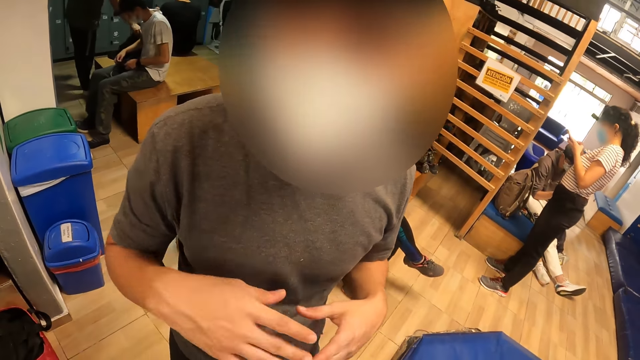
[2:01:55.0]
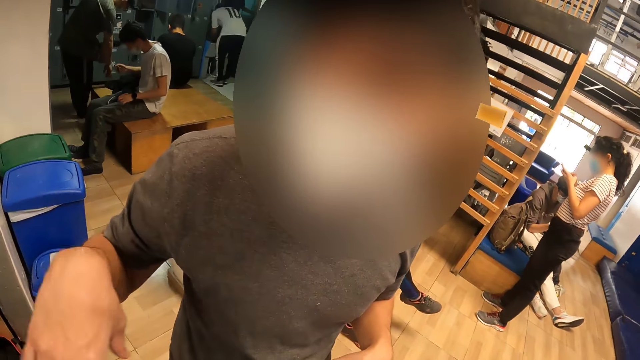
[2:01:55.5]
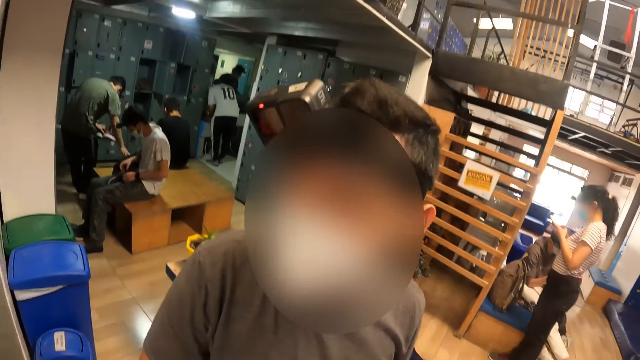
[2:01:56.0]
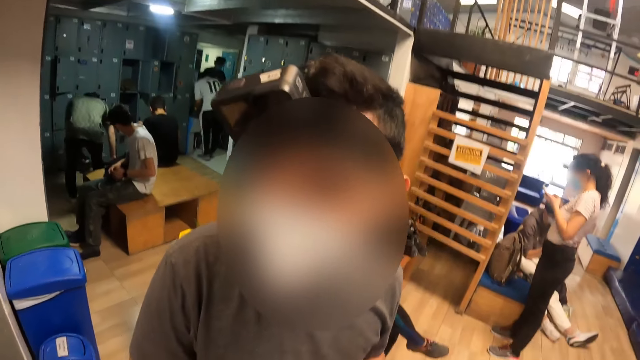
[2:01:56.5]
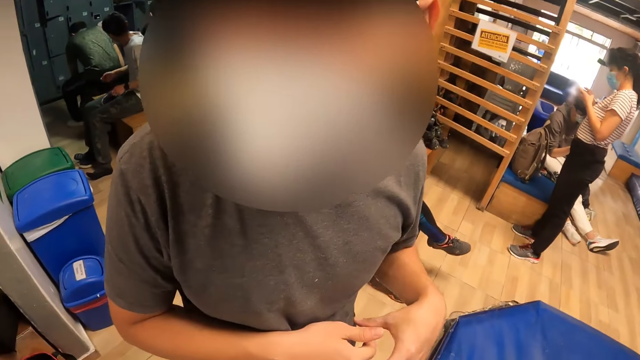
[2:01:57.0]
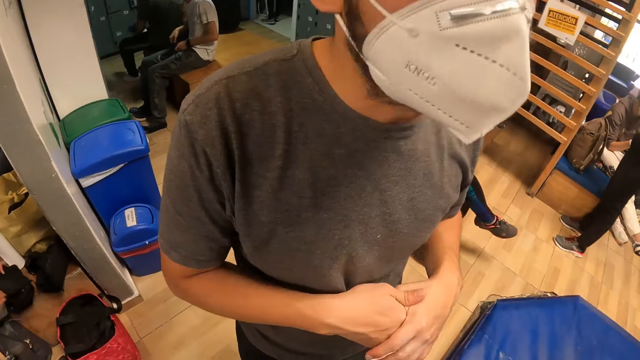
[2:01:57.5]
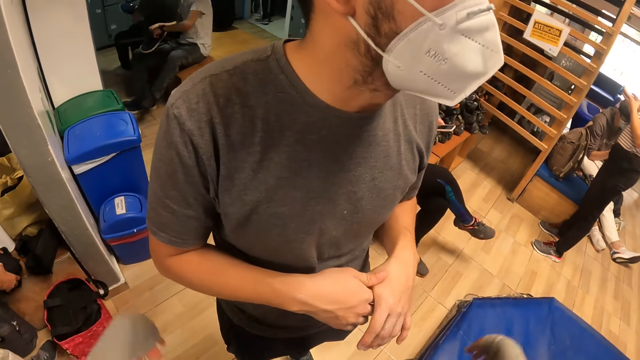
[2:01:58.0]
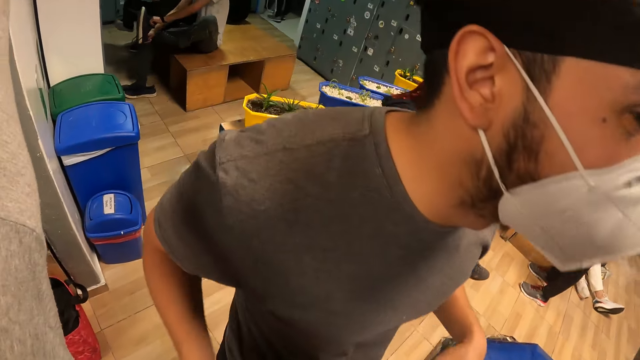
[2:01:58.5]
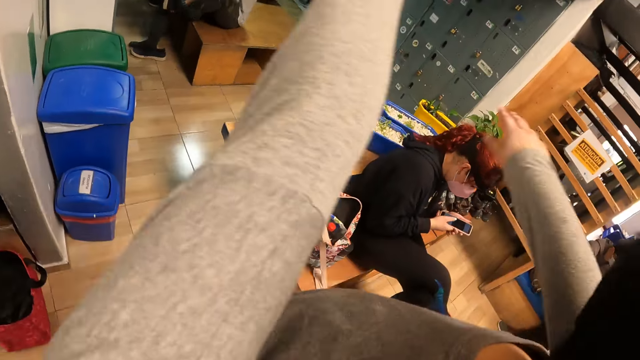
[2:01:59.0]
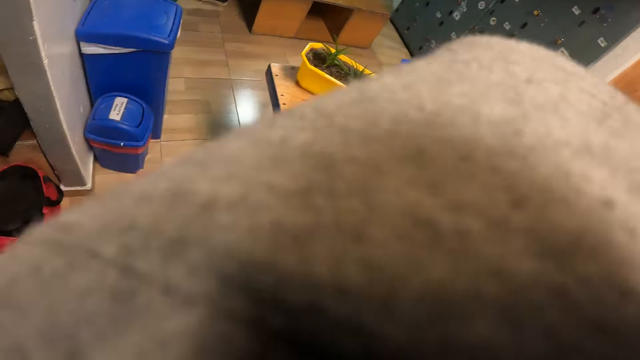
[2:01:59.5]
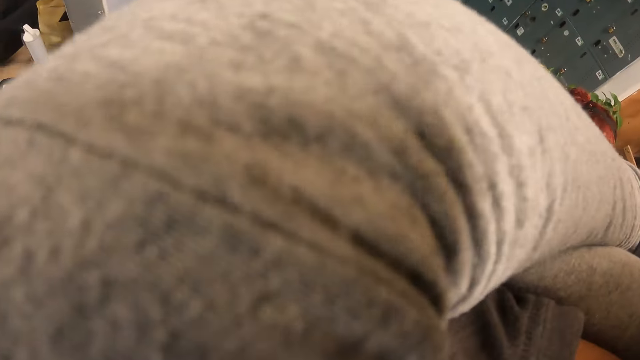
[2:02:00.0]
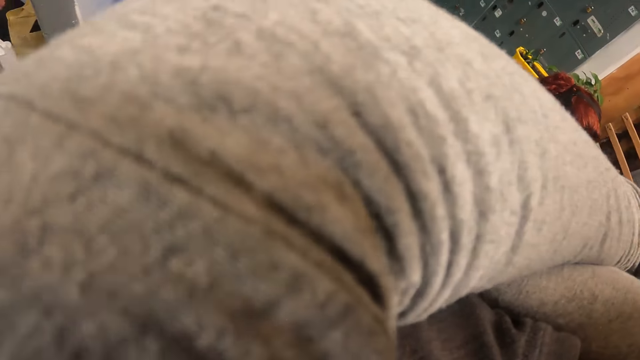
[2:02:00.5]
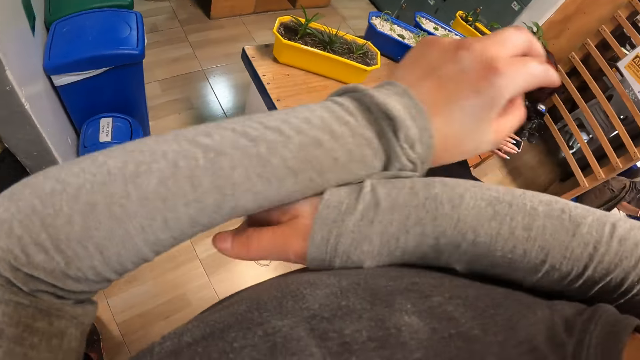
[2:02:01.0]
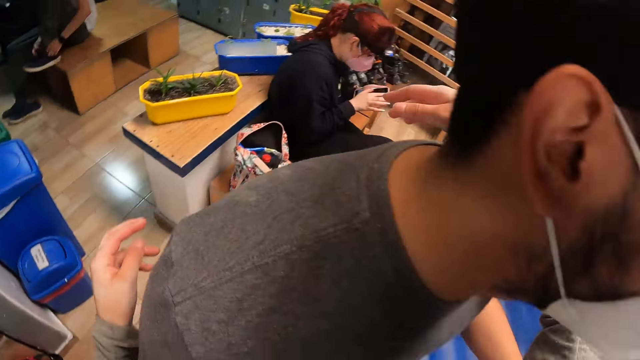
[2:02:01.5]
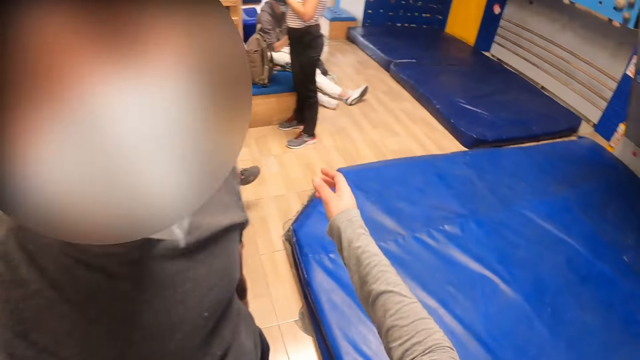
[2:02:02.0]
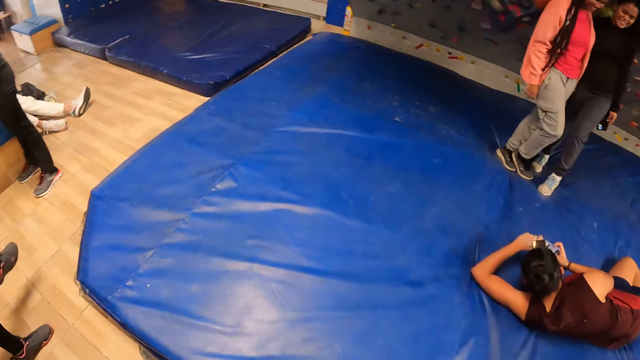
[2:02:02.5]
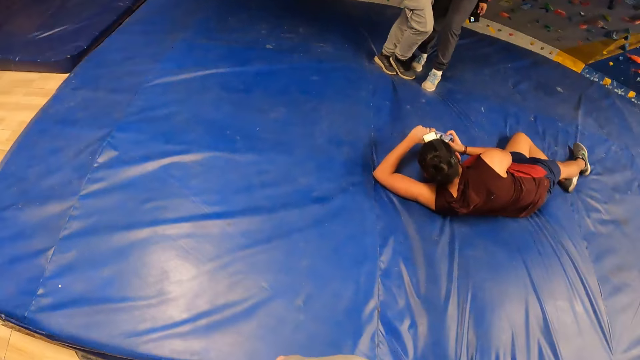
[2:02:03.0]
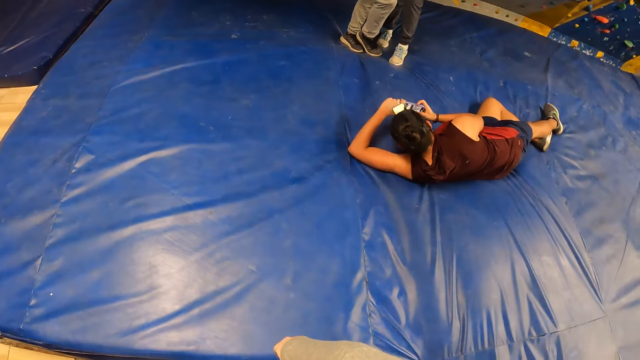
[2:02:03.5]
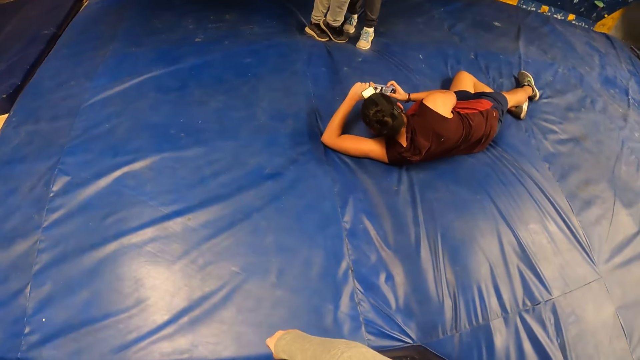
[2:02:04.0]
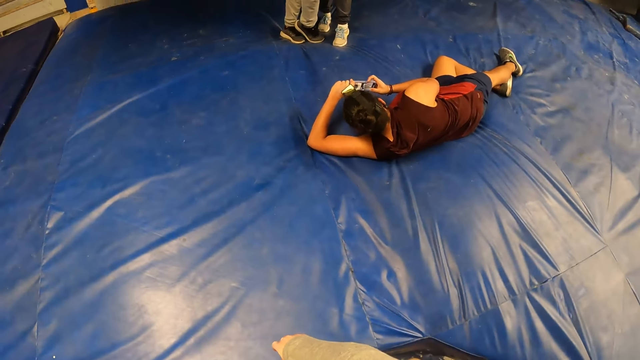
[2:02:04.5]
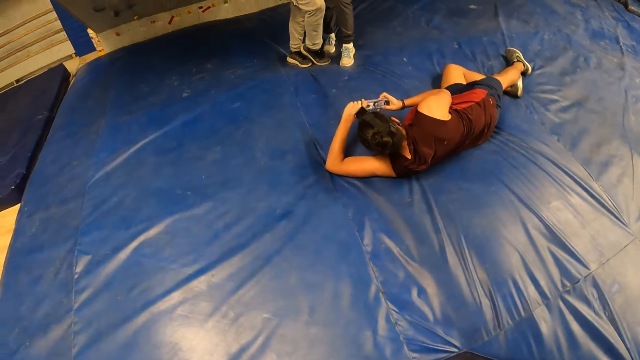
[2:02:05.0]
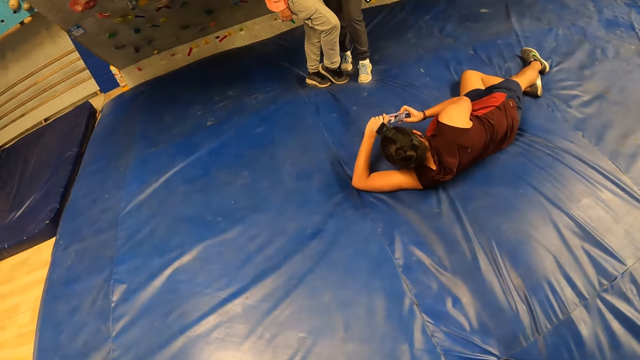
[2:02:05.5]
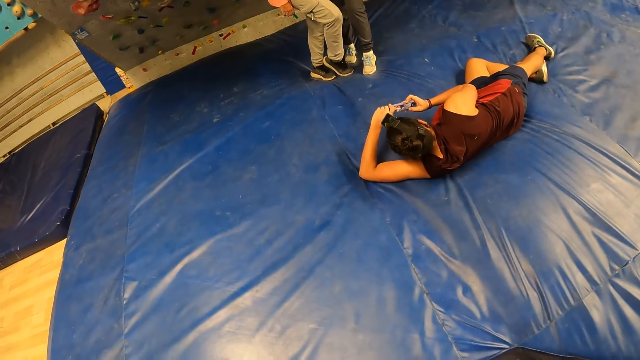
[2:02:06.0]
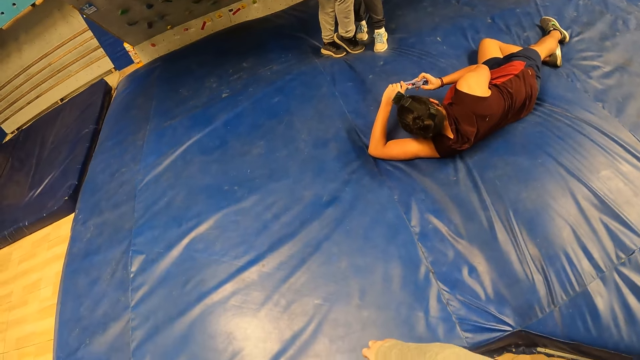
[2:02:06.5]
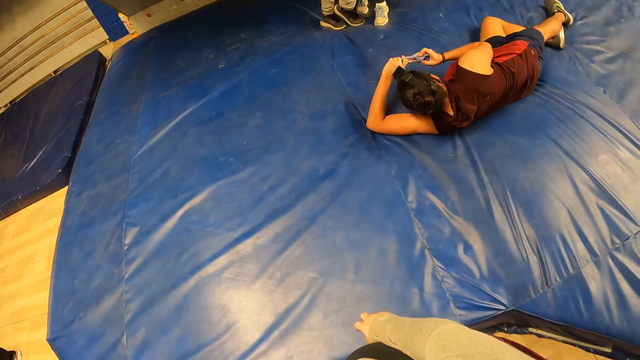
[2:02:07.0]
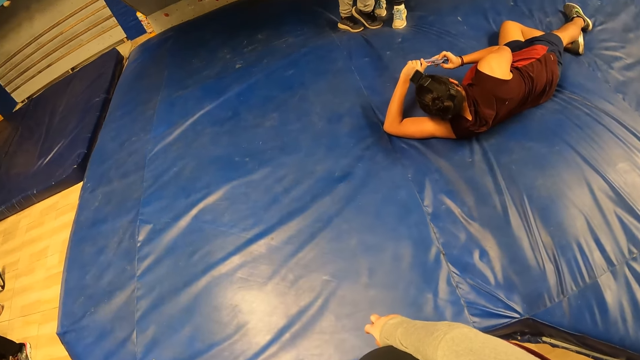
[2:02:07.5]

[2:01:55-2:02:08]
The camera wearer hugs a man with her hands. She looks around.

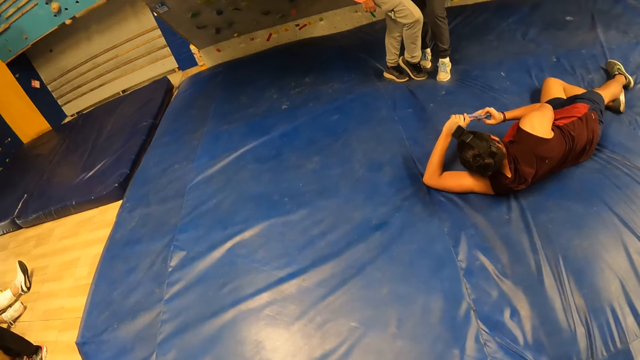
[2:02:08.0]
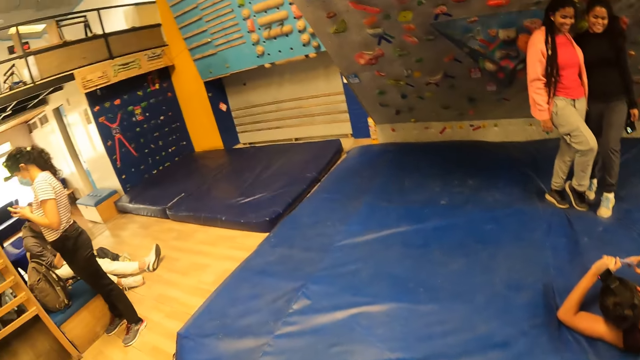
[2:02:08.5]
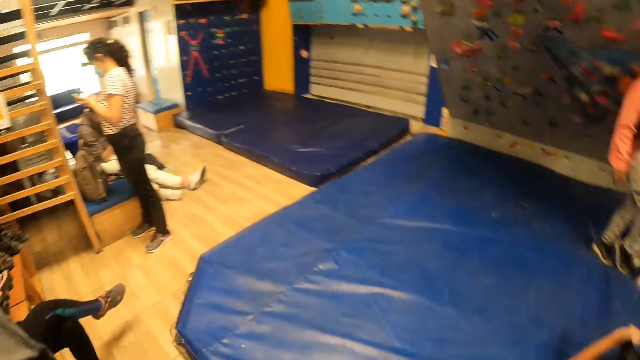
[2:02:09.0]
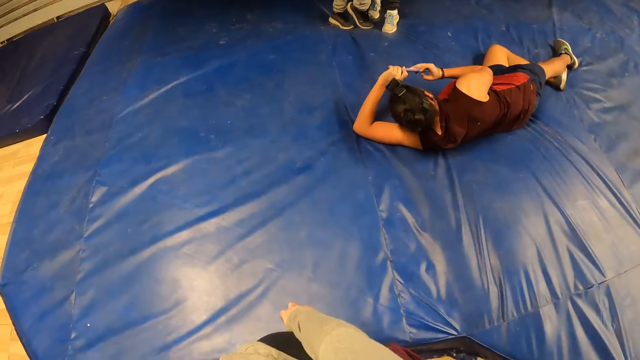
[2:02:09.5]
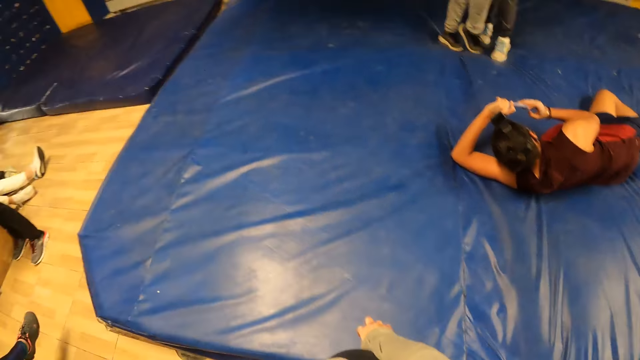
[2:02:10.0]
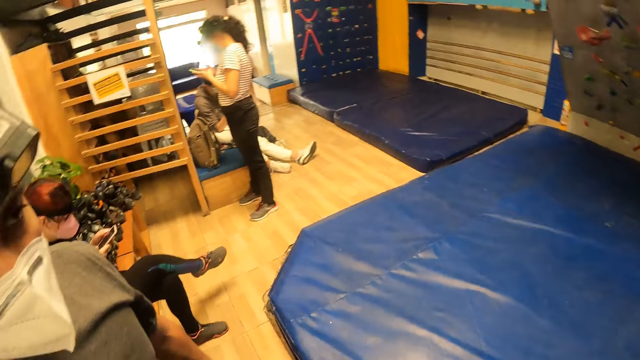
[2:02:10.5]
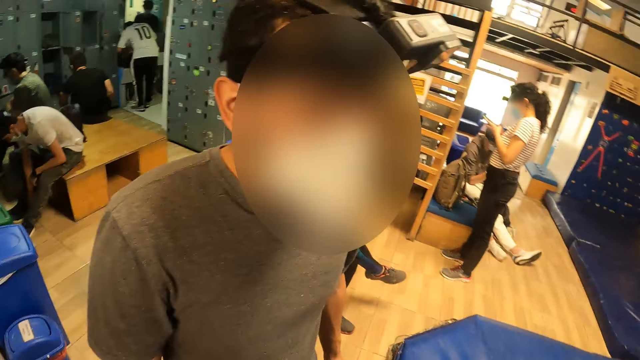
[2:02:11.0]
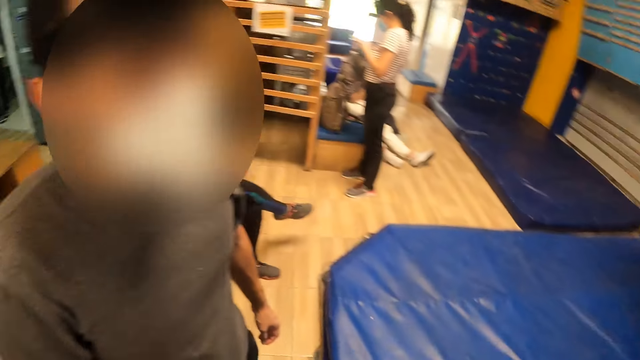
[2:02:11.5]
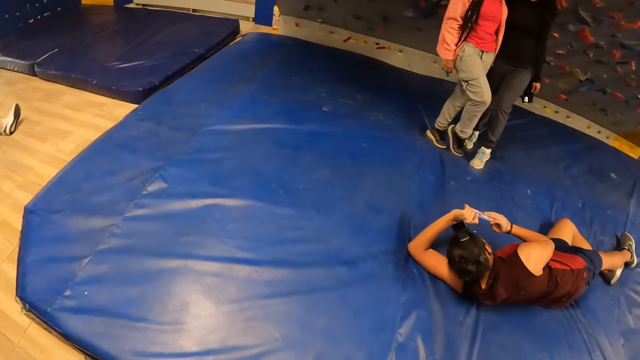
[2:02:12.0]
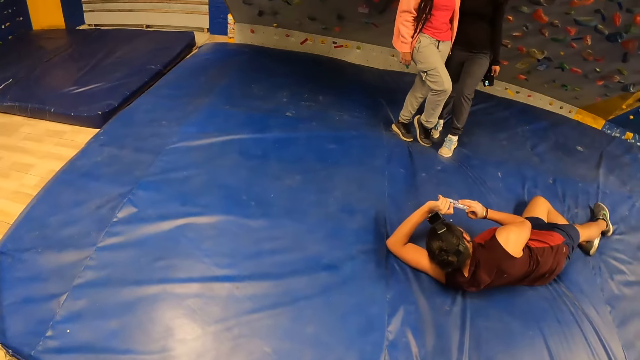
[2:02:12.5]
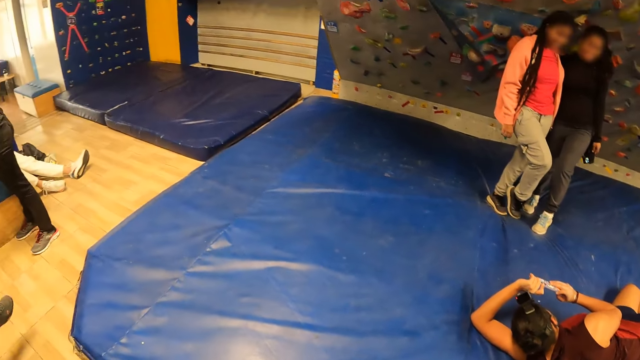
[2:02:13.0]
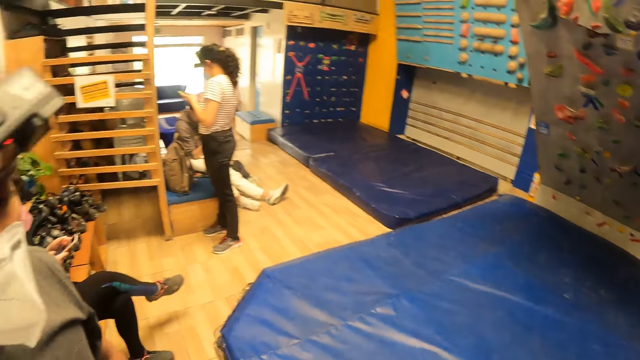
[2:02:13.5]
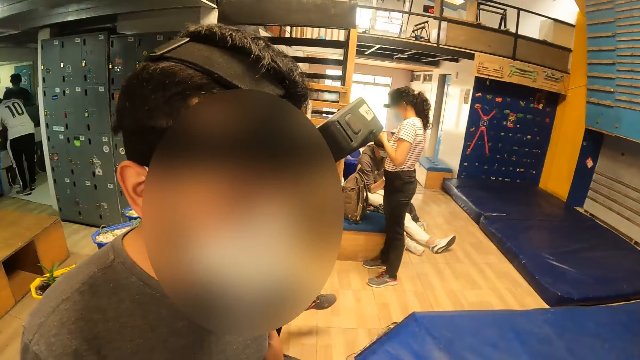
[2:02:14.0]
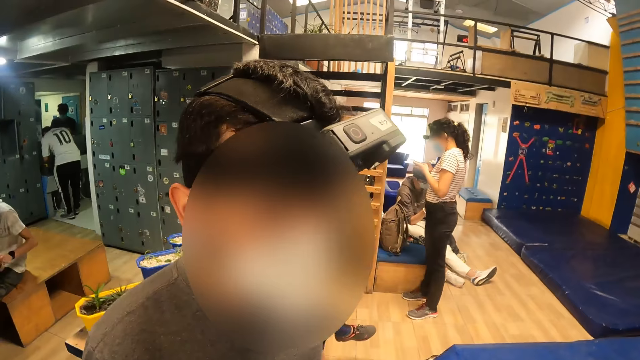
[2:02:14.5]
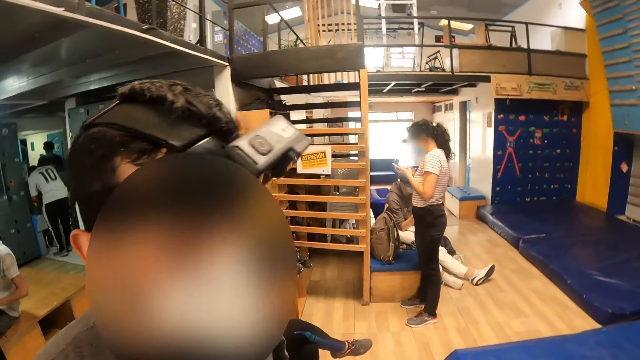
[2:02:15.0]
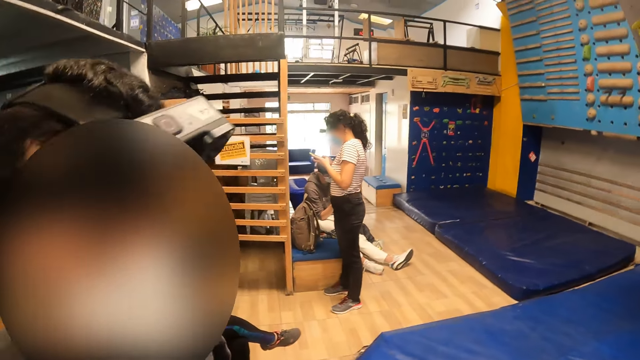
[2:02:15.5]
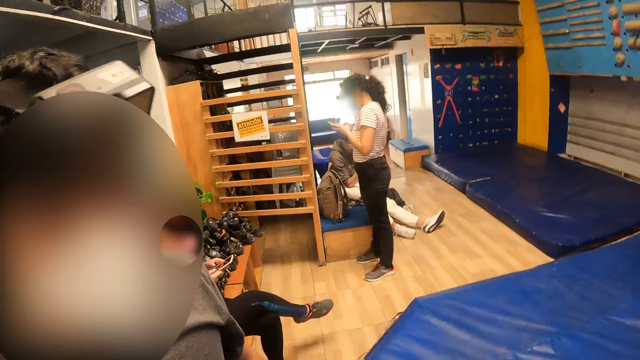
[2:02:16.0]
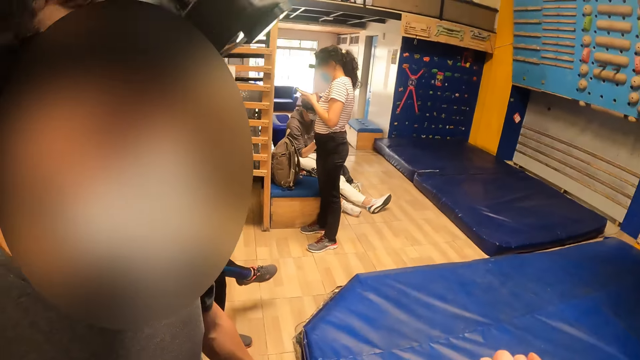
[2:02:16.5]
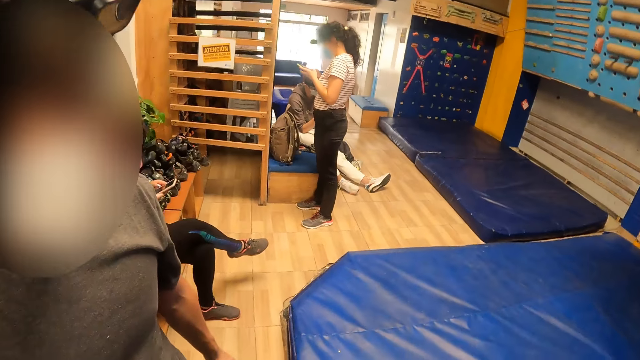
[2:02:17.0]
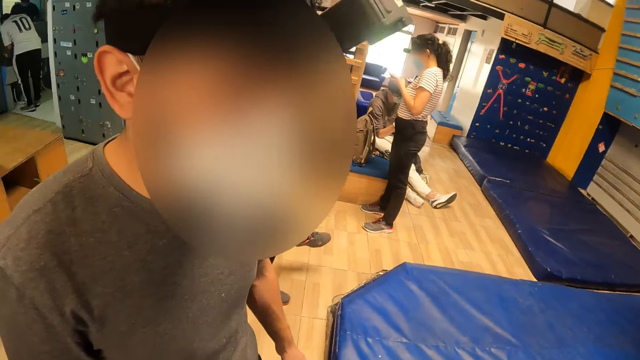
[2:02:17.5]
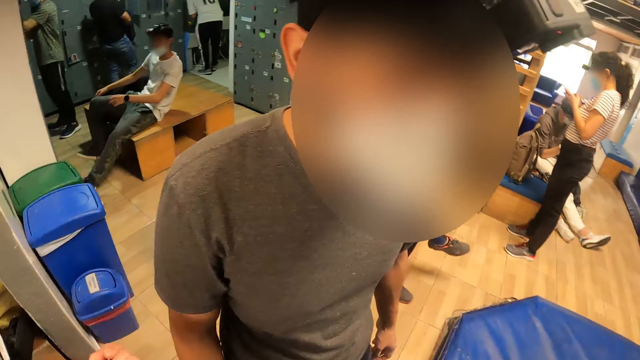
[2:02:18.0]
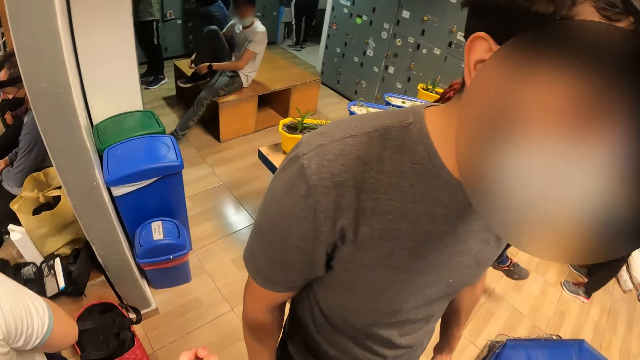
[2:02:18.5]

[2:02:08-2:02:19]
The camera wearer dances with the man.
